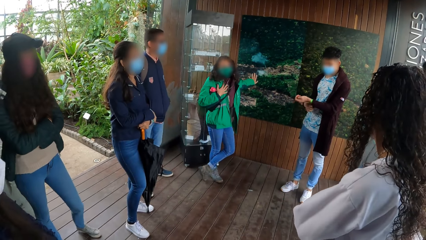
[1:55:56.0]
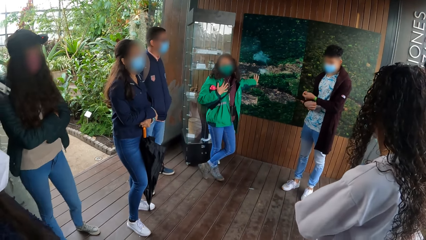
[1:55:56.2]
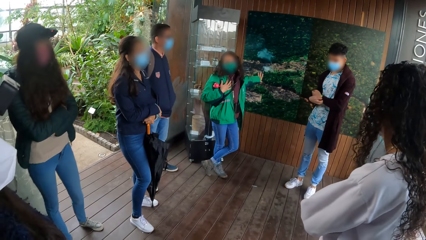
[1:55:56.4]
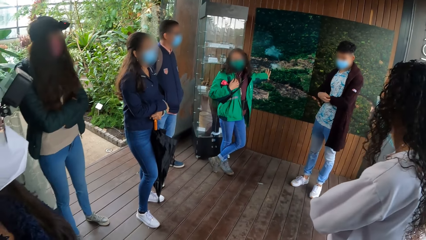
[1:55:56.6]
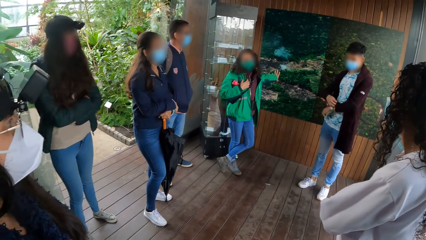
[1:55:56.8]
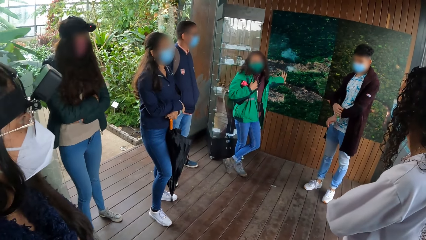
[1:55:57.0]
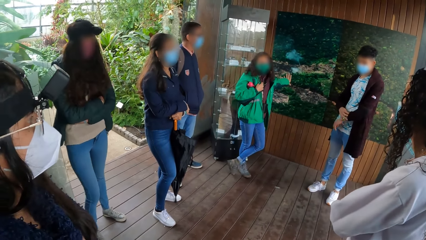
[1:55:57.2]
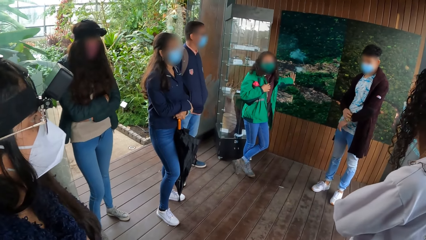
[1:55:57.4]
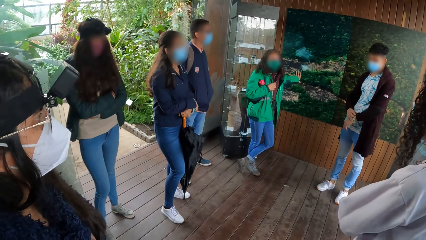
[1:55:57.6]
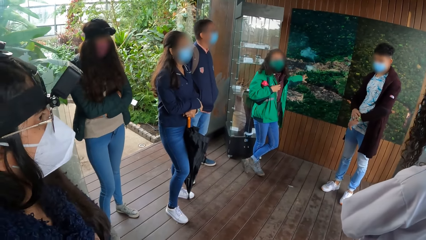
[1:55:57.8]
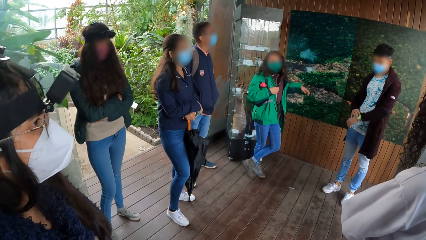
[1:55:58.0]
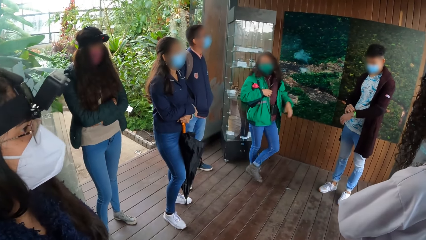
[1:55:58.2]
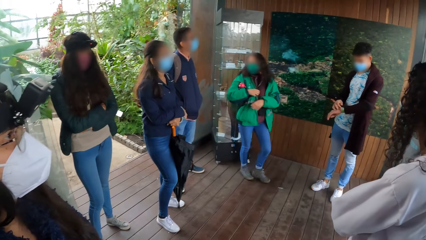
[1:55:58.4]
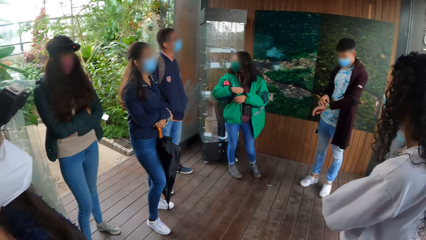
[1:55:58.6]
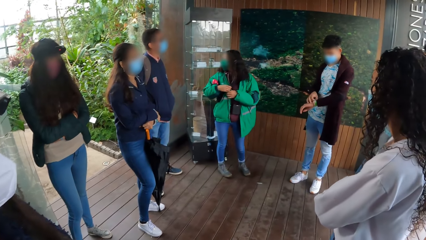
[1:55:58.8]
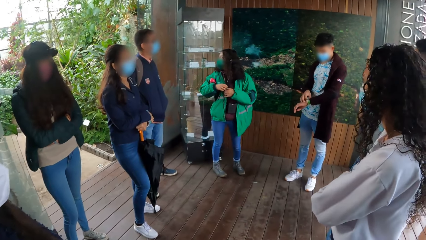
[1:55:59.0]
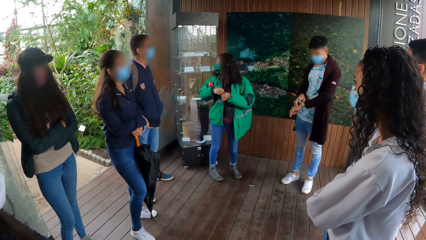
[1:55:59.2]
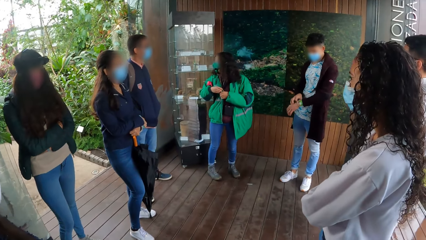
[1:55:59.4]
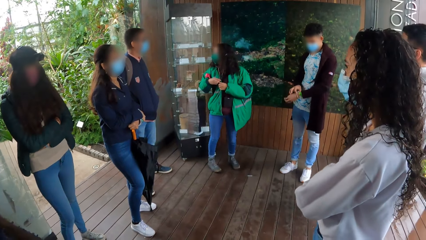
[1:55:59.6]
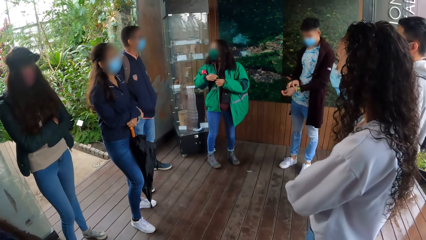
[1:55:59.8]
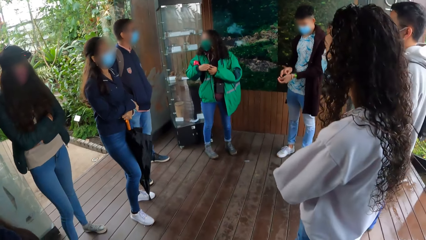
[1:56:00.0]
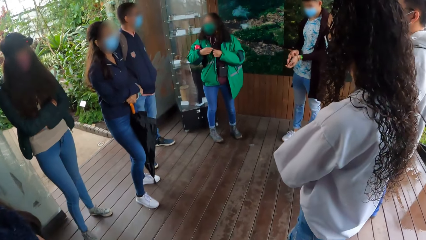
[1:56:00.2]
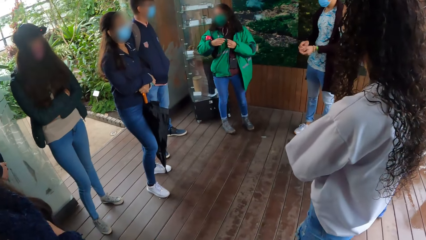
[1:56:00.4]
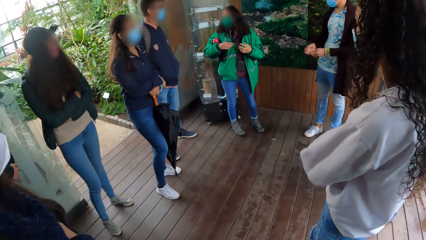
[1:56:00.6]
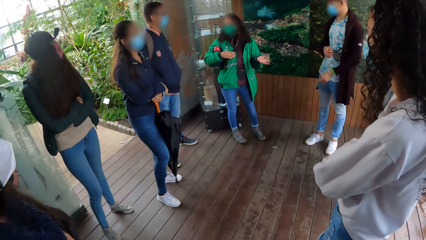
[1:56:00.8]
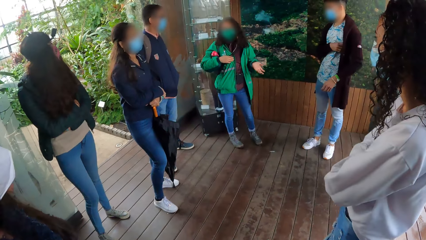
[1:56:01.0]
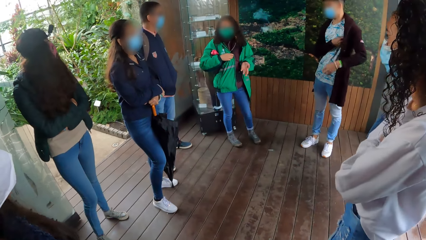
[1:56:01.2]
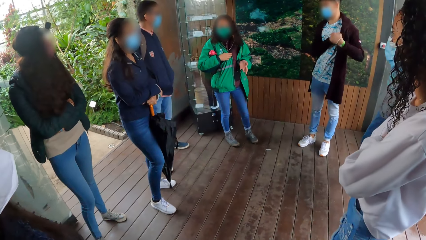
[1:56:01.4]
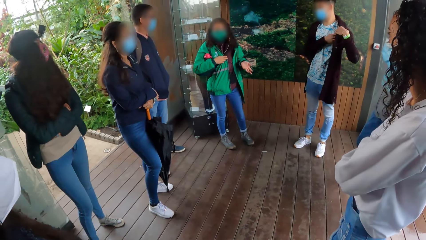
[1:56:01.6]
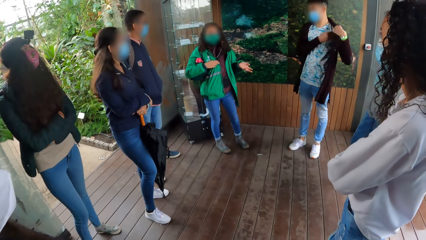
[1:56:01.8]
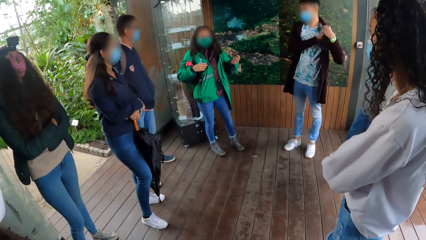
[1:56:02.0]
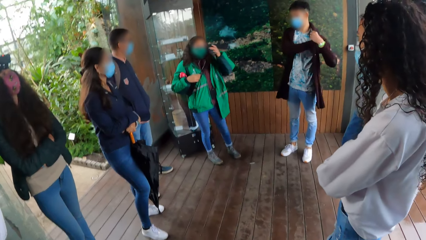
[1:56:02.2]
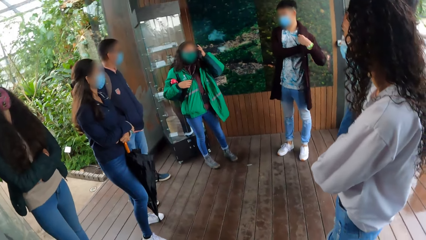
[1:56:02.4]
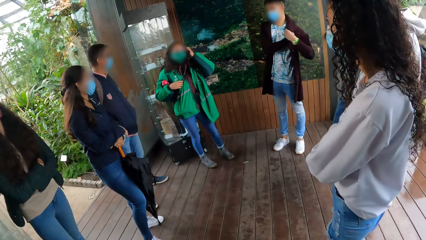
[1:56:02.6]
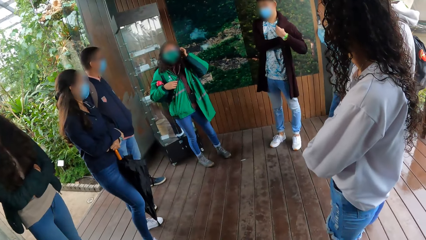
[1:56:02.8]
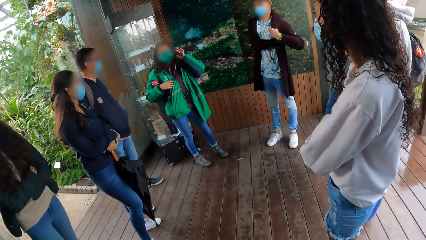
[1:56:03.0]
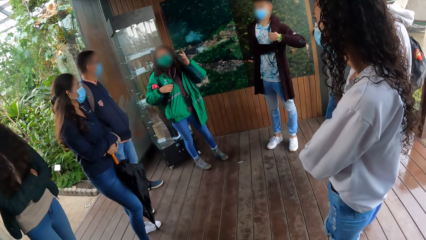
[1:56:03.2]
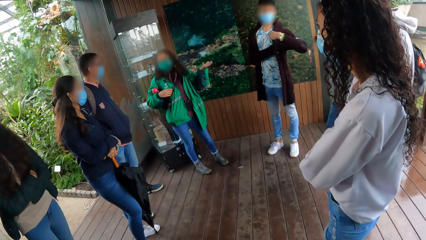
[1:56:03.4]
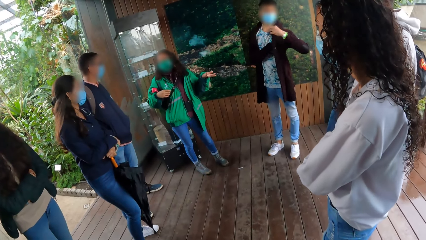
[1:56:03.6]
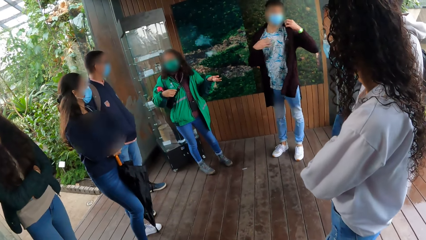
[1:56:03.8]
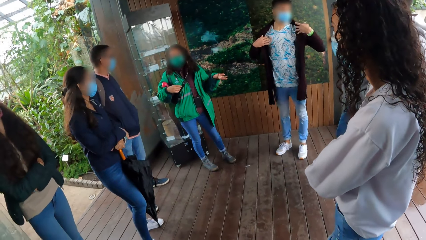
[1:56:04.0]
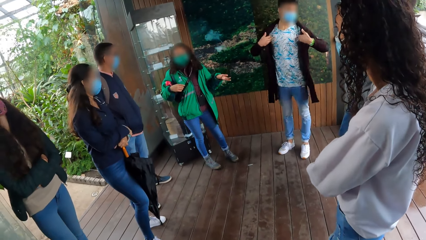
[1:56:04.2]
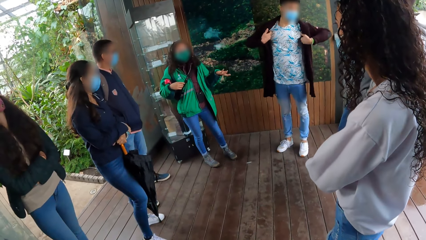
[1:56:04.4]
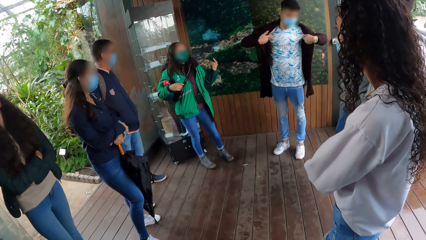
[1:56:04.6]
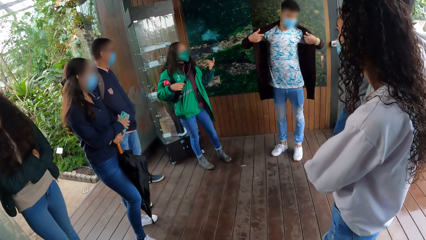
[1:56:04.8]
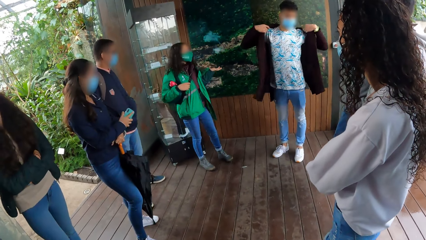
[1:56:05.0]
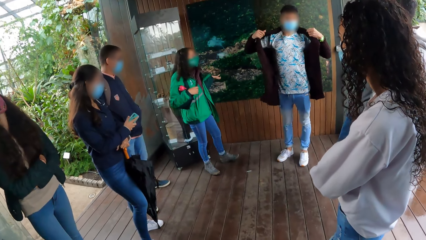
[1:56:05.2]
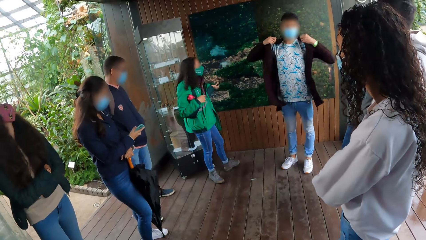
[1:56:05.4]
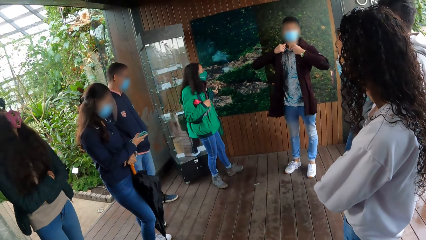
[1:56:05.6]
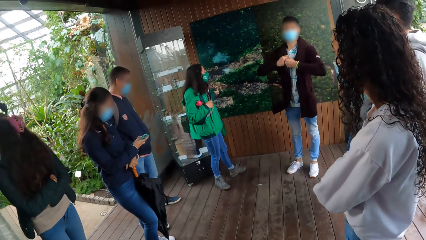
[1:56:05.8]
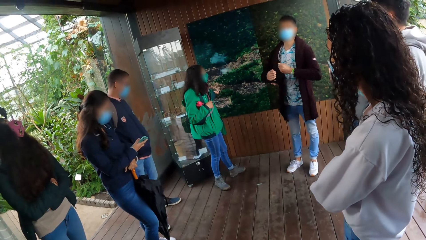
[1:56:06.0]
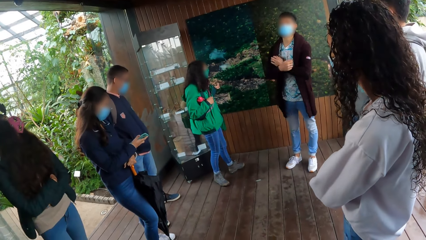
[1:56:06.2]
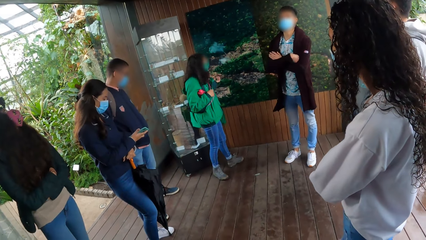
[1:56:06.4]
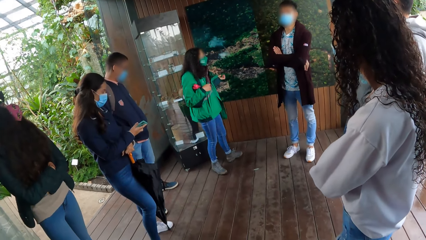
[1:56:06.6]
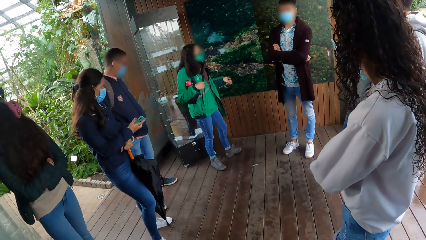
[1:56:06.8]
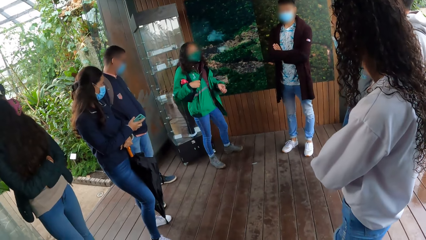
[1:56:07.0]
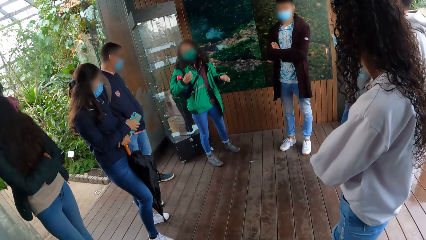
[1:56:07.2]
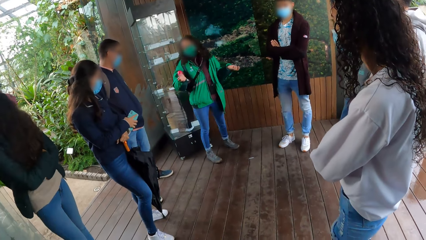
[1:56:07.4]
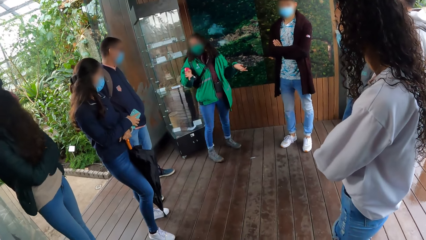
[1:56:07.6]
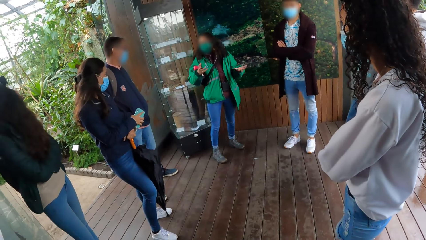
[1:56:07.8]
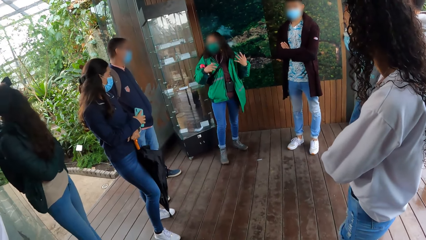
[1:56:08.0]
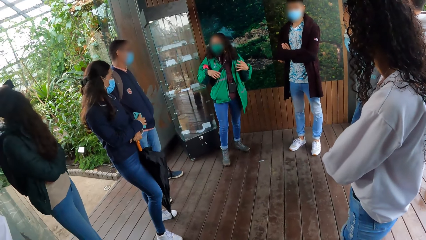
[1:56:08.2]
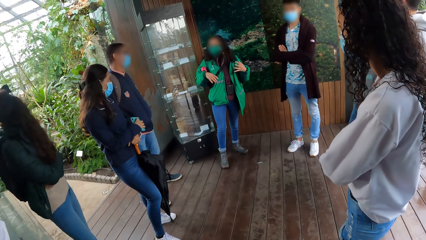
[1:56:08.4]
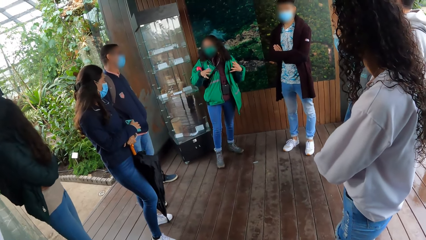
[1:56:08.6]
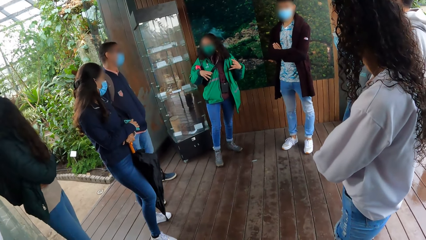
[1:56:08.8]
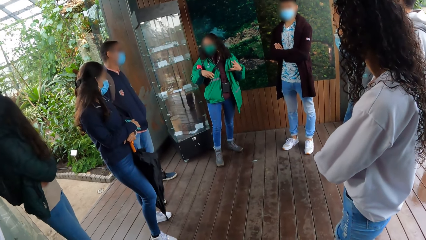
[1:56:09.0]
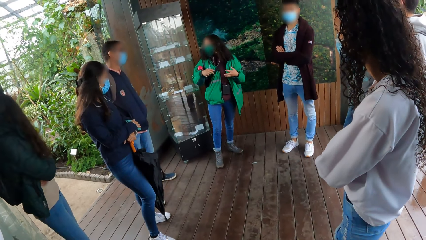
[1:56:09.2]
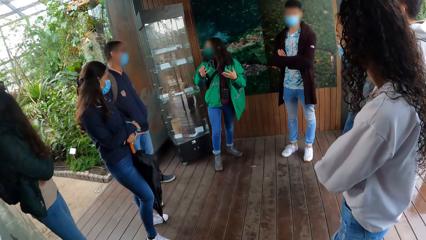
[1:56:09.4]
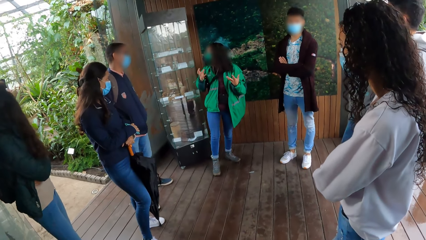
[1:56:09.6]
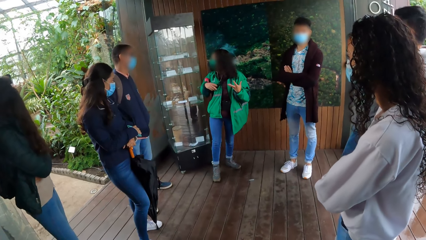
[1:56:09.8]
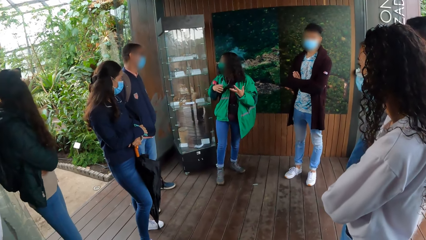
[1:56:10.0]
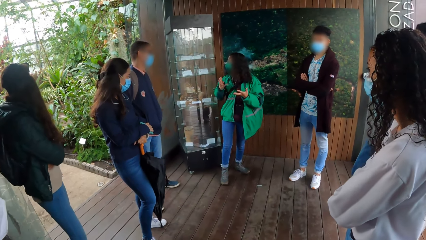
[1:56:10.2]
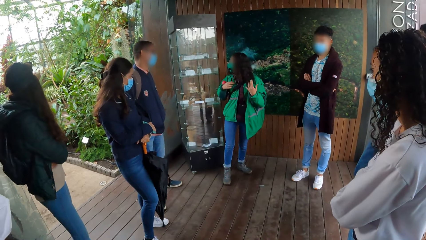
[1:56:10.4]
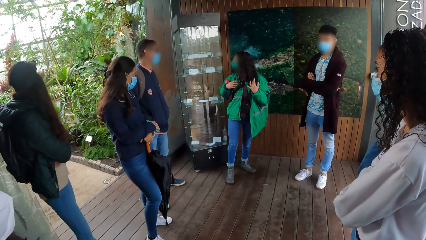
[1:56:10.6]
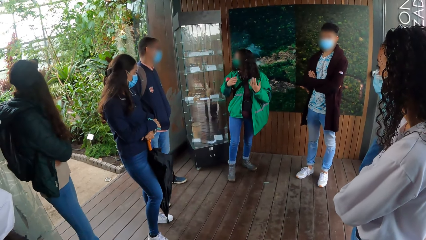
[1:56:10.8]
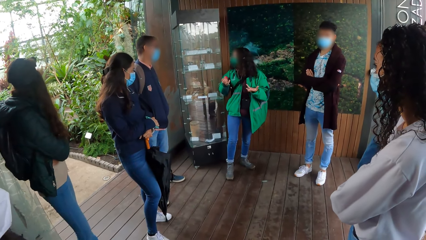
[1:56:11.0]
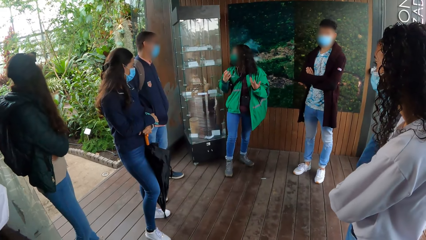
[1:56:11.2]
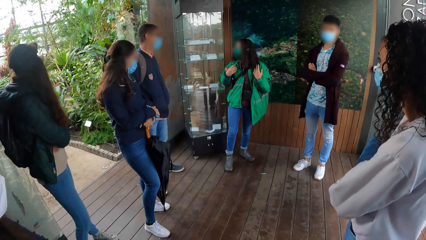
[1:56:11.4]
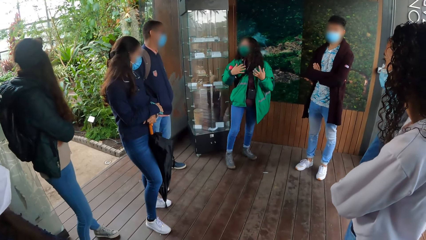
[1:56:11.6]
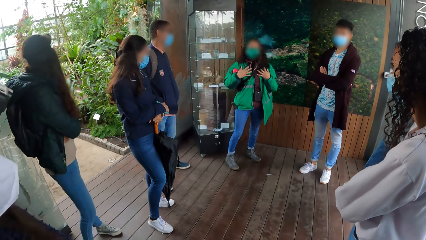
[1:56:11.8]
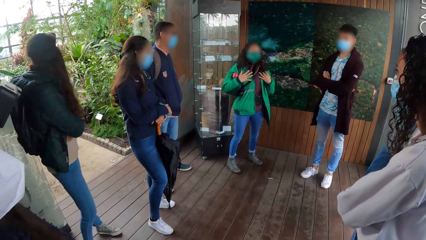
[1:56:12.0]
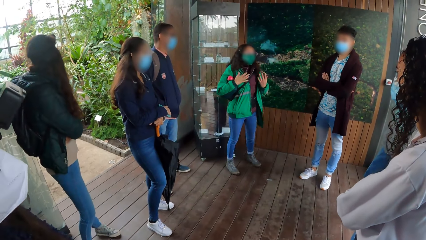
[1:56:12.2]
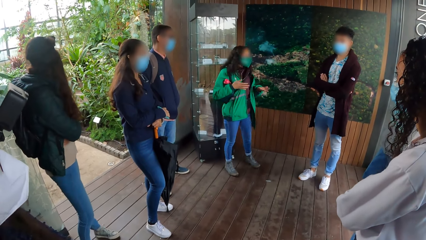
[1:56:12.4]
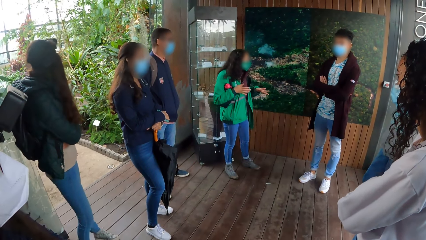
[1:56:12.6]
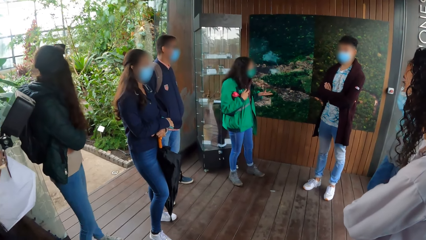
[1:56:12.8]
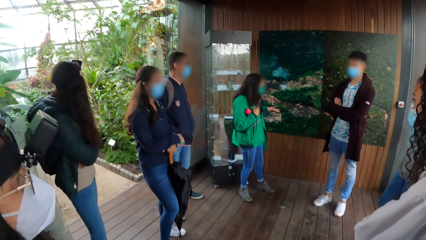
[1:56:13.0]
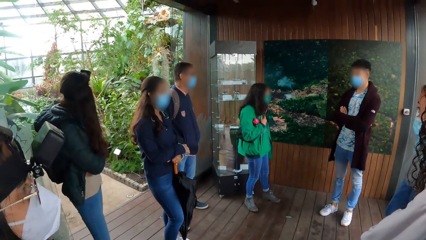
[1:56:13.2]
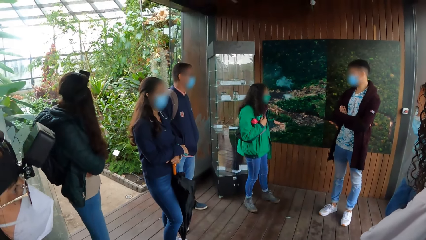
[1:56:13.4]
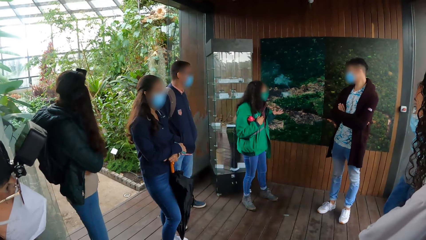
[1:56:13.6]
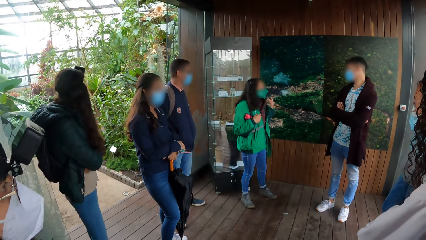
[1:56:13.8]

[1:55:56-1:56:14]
The woman takes her left hand off the wall painting. The woman touches her head with her left hand.
